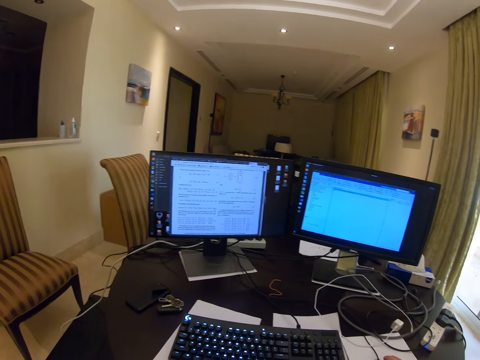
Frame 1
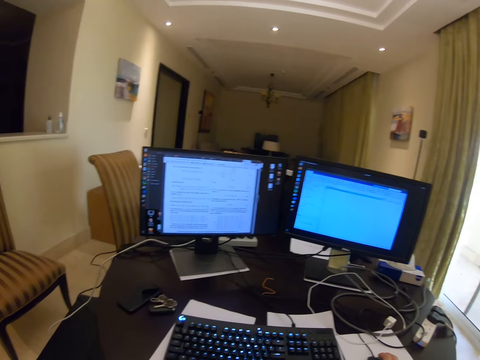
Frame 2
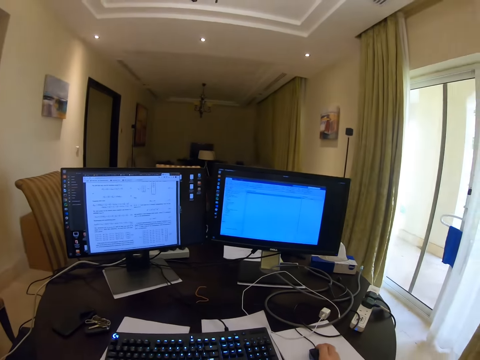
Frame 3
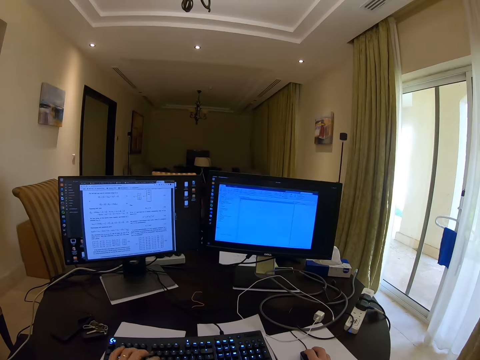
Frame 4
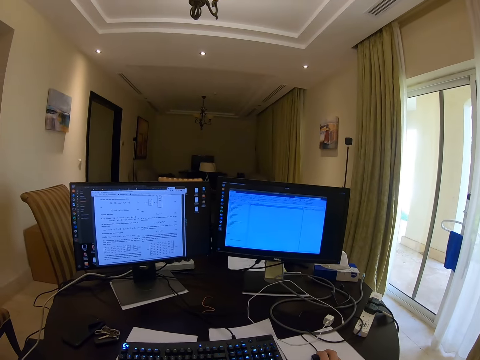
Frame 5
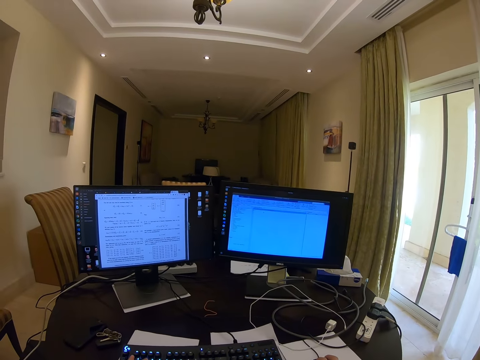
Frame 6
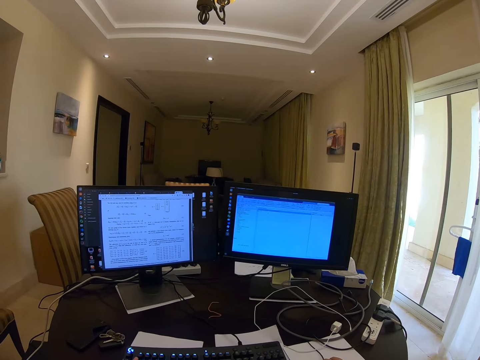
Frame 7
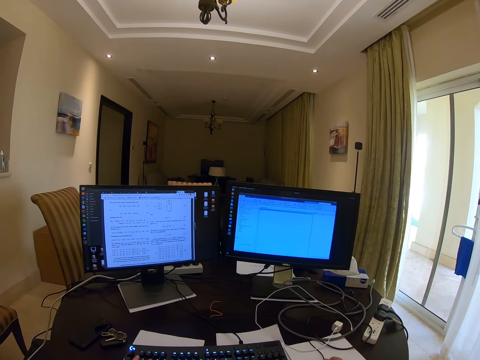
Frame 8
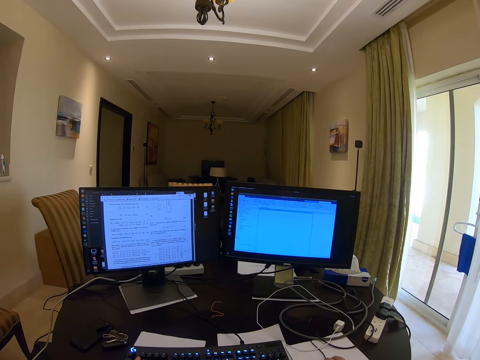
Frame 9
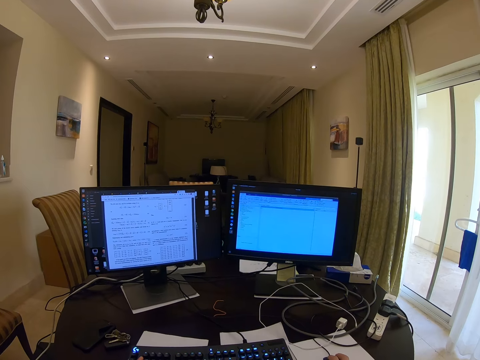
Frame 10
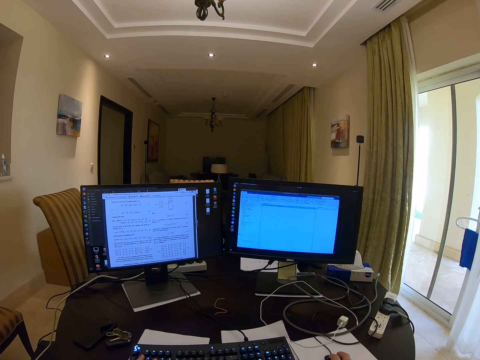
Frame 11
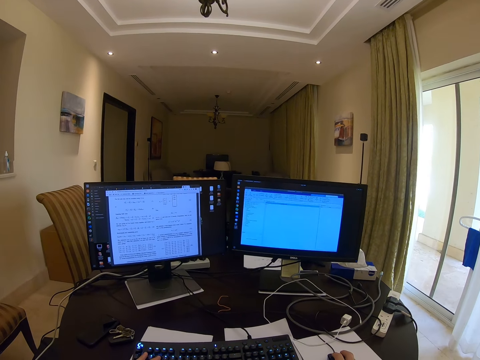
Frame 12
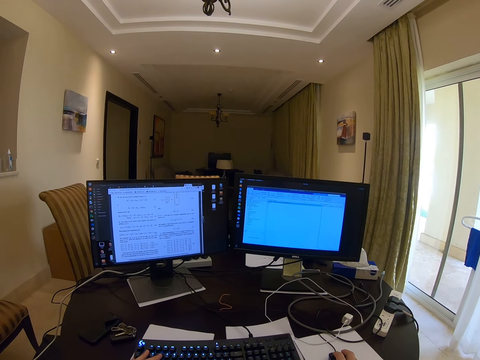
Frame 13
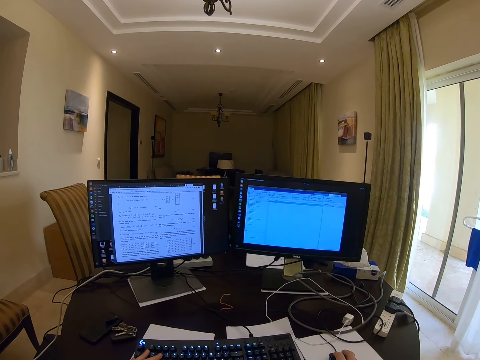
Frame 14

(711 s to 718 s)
The camera wearer moves a mouse.

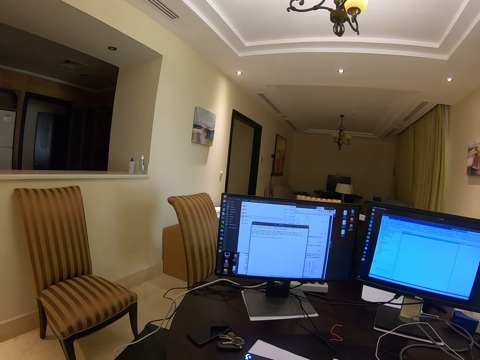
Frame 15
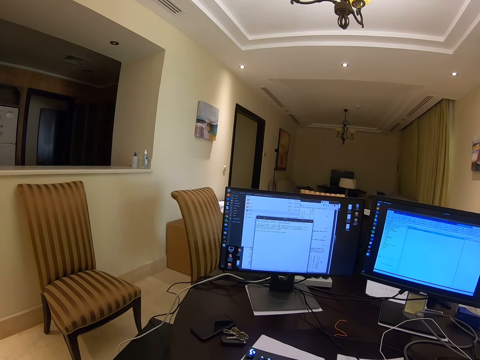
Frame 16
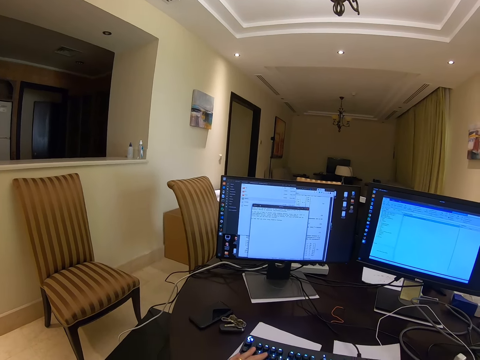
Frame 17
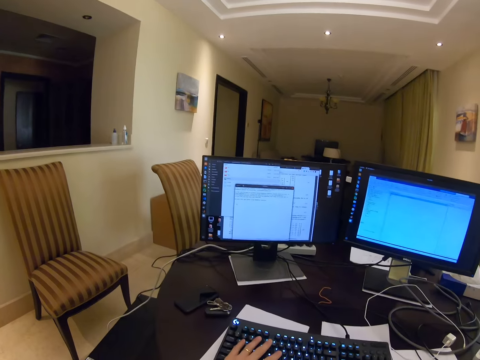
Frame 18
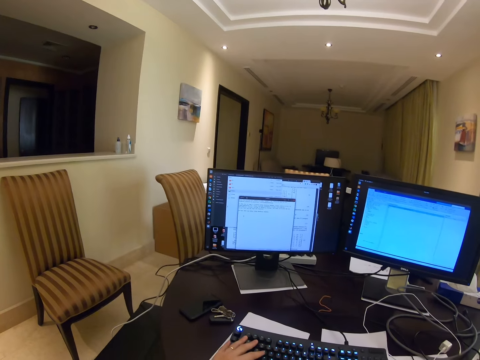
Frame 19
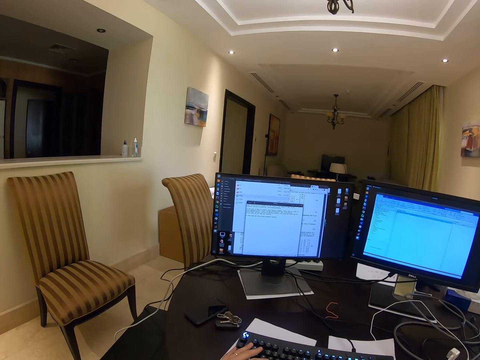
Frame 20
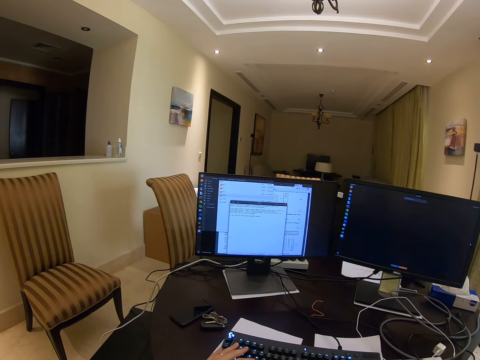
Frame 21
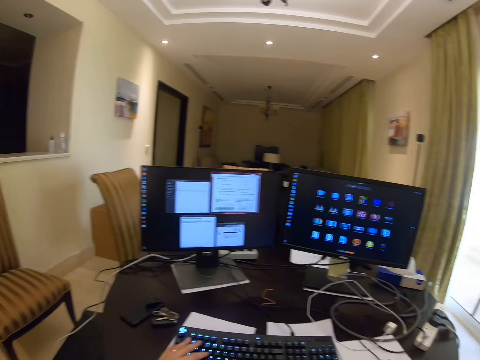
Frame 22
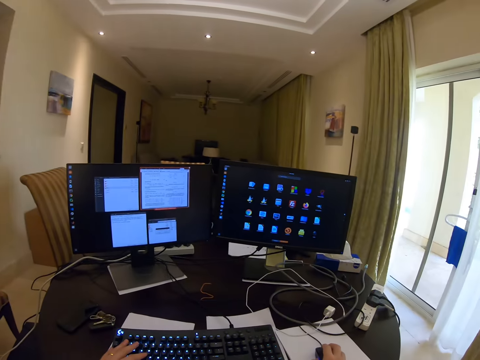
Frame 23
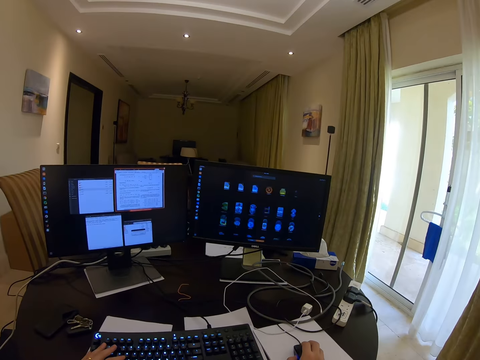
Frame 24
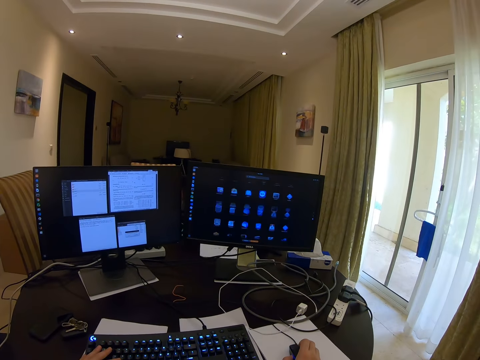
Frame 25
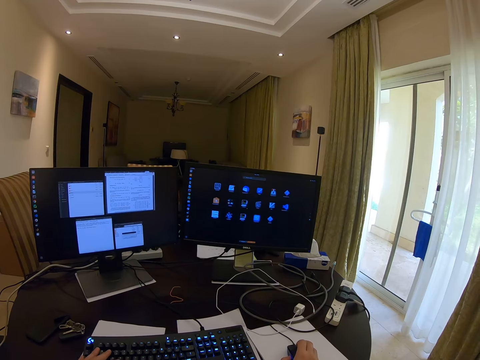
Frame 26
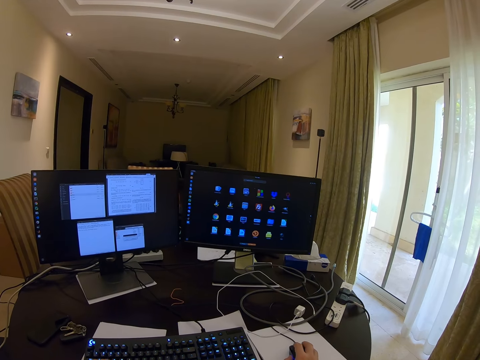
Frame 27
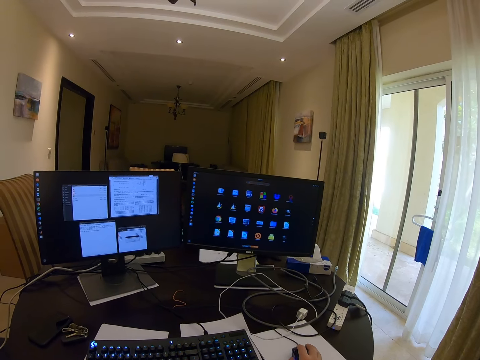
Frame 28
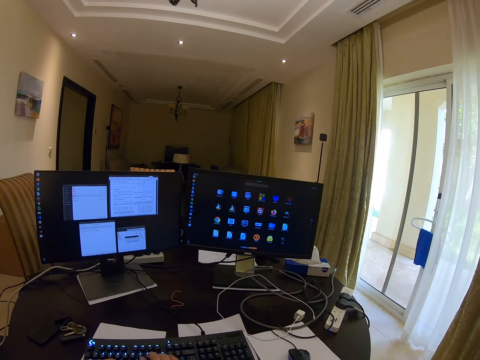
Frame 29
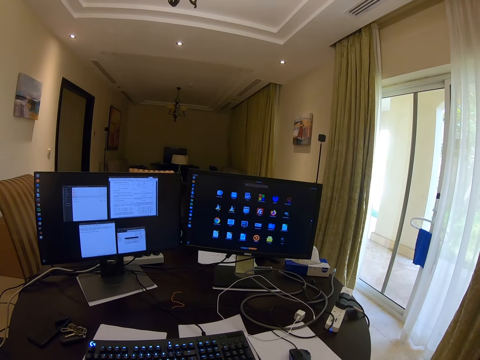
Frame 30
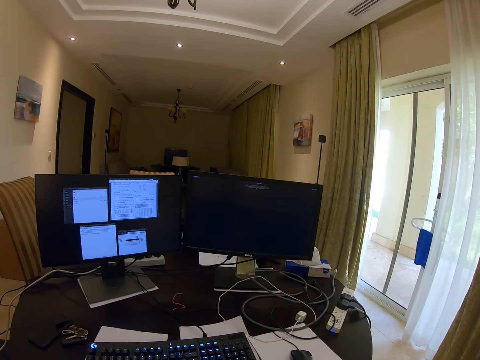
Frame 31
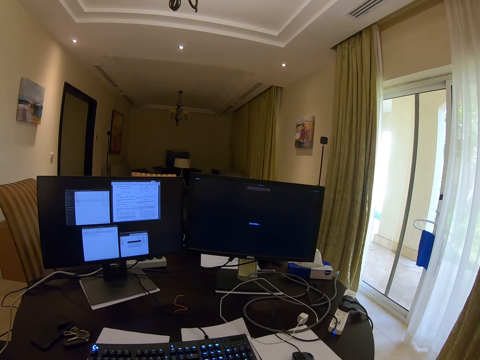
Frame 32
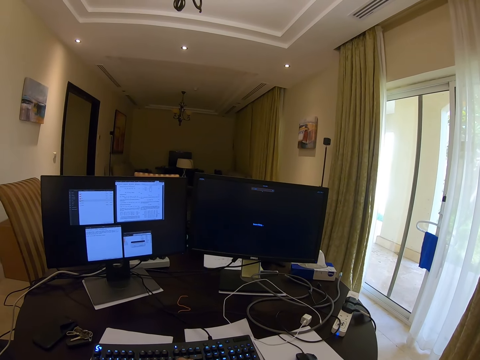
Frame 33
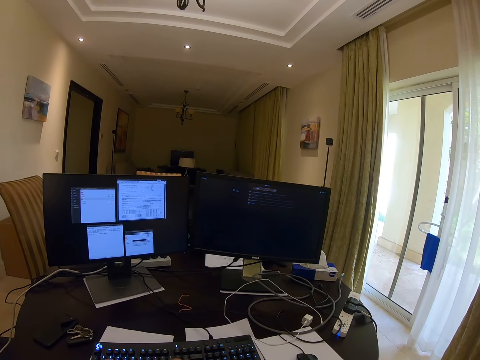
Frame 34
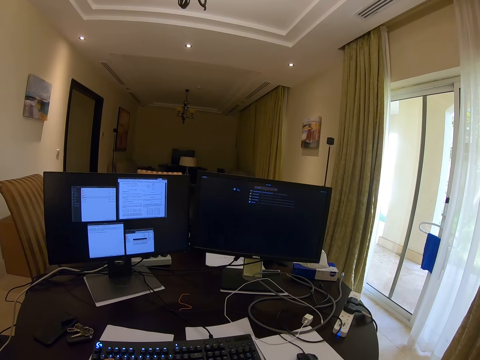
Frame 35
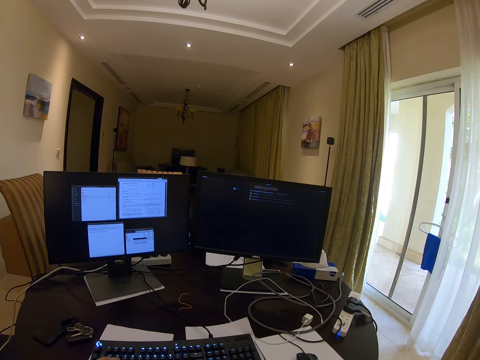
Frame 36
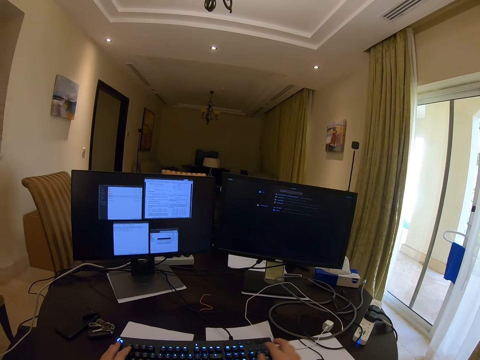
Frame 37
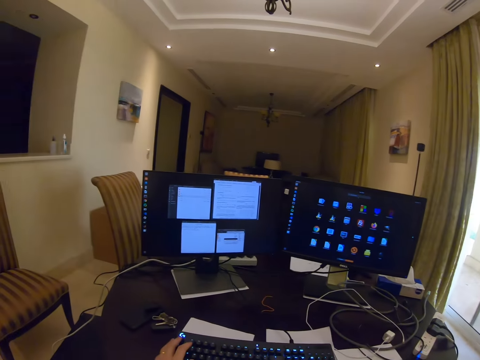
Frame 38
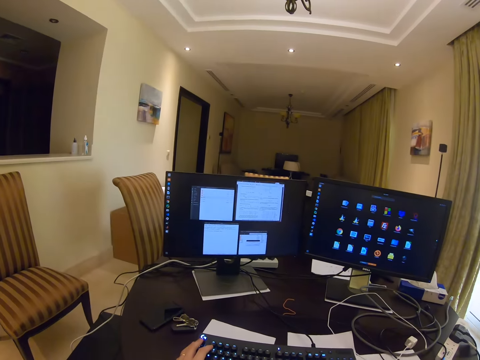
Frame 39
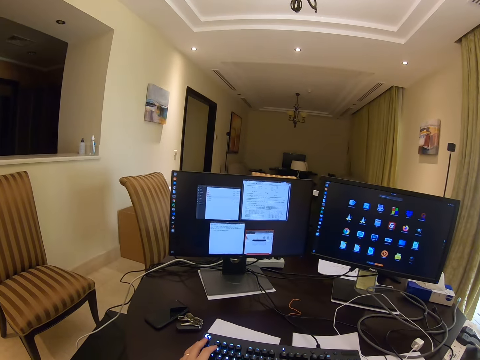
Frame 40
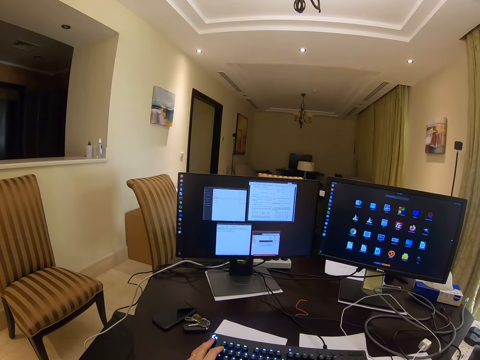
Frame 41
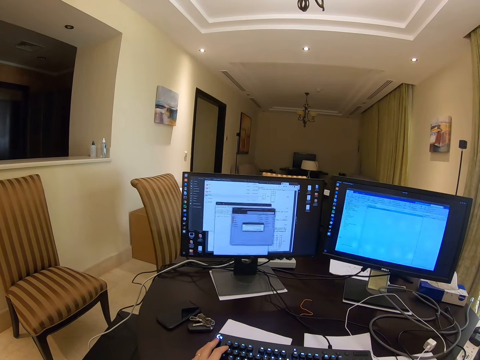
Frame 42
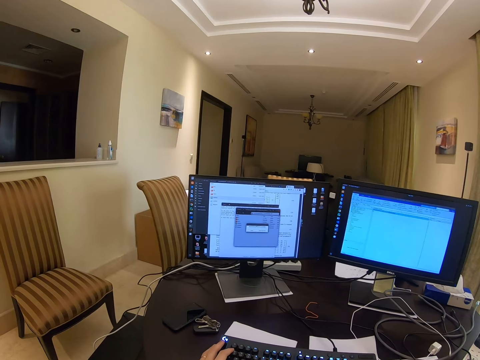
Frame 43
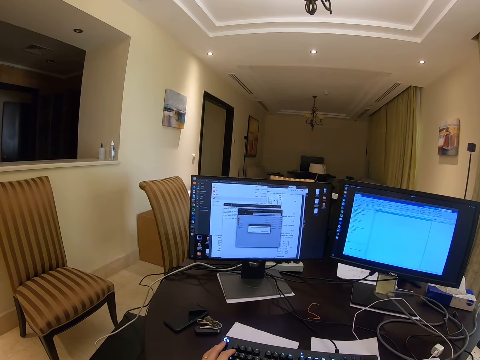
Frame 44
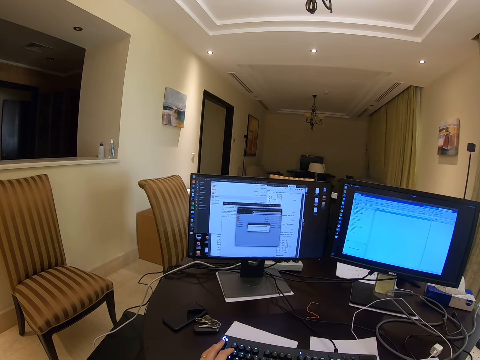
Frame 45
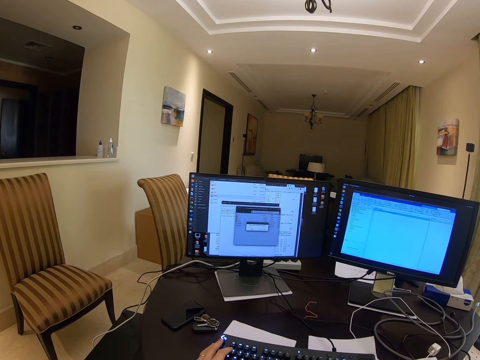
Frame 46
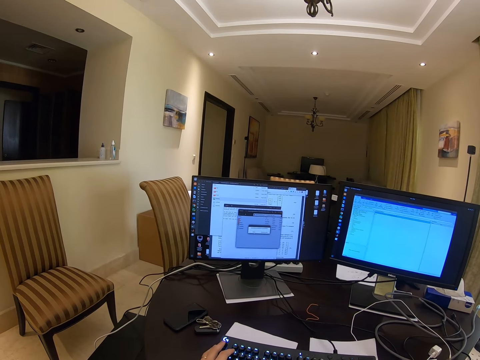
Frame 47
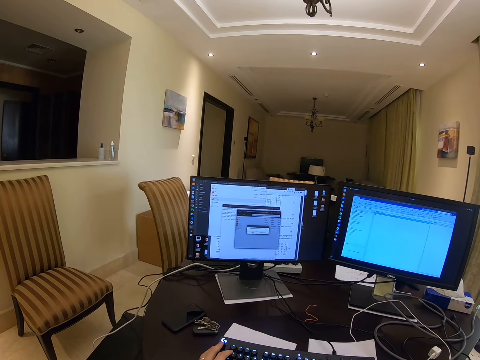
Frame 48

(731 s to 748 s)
The camera wearer moves a hand along the keyboard. They remove the hand from the mouse. They operate the computer. They remove the hand from the keyboard.

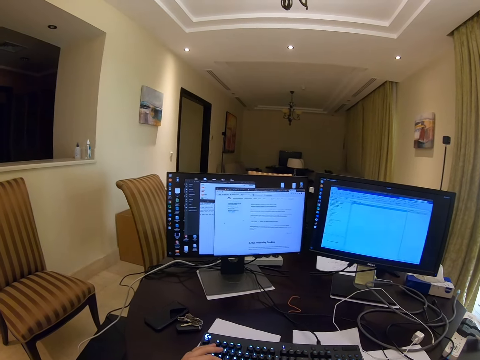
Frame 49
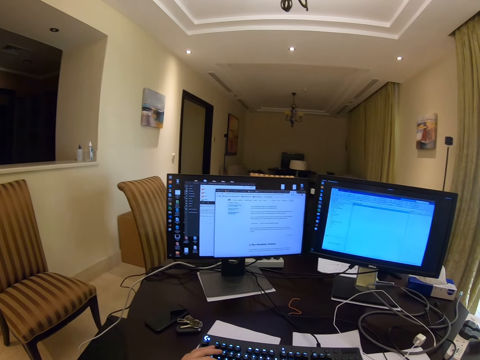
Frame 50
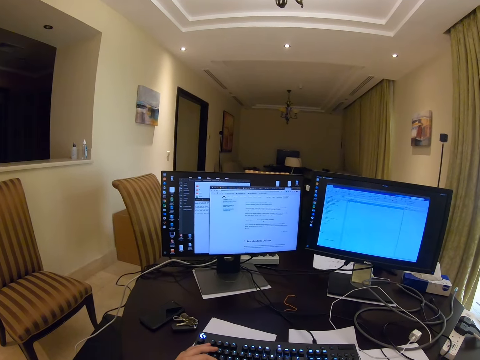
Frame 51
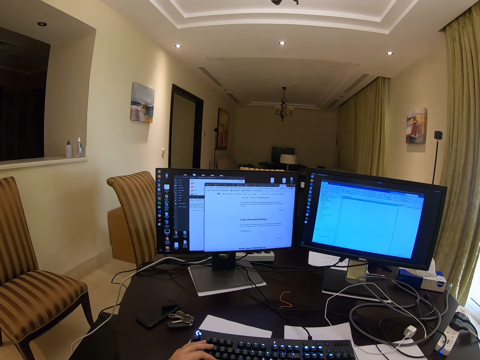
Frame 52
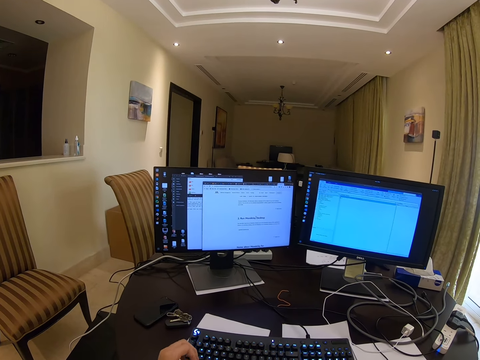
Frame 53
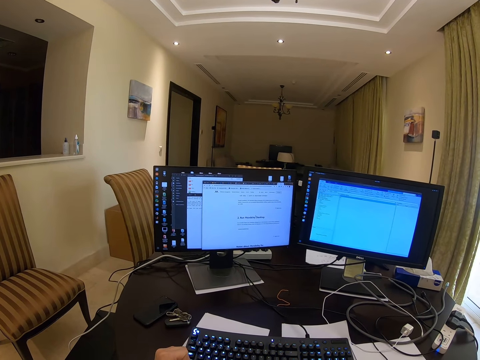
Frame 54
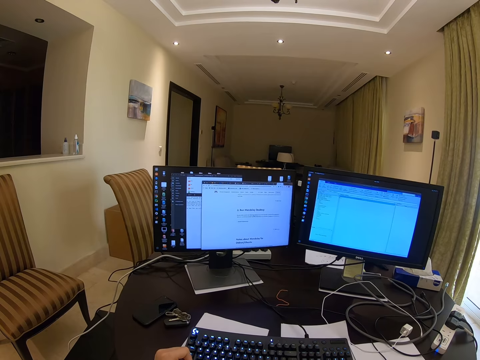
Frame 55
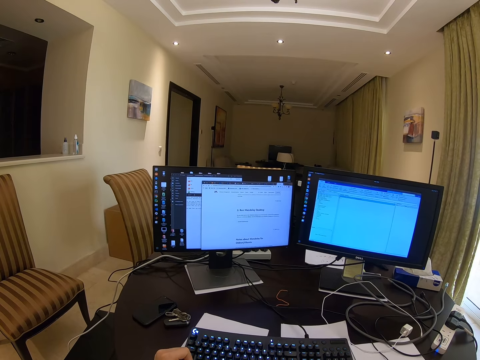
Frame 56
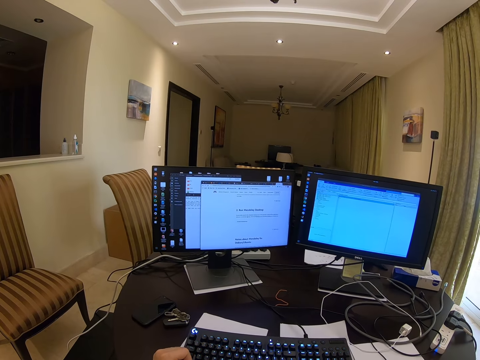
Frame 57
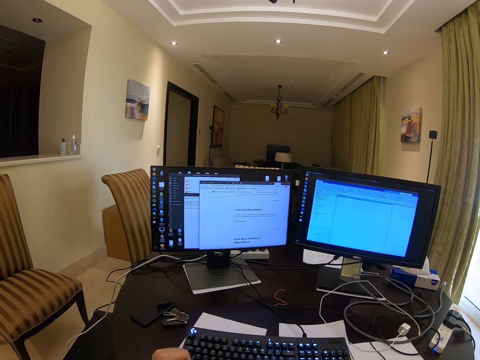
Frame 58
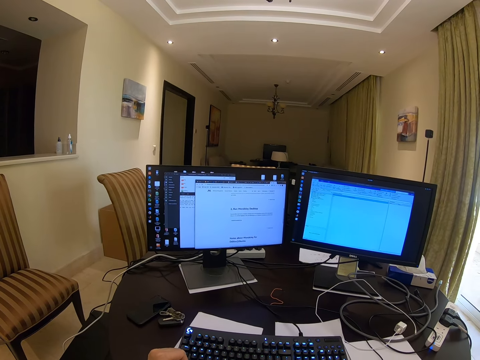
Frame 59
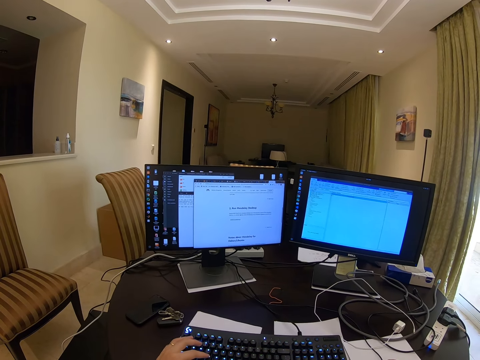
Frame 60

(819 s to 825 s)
The camera wearer removes a hand from the keyboard. They operate the computer.
